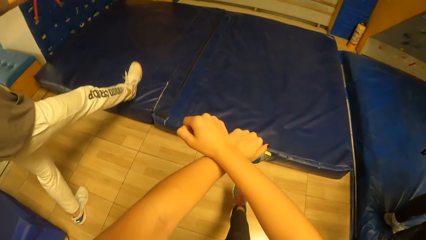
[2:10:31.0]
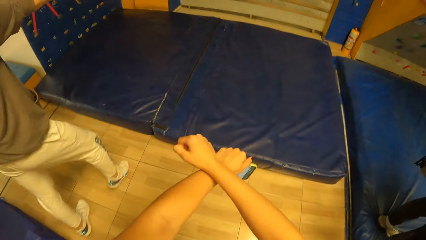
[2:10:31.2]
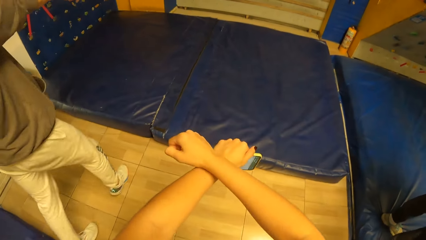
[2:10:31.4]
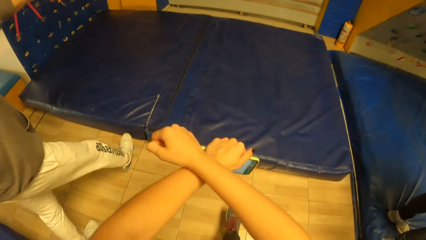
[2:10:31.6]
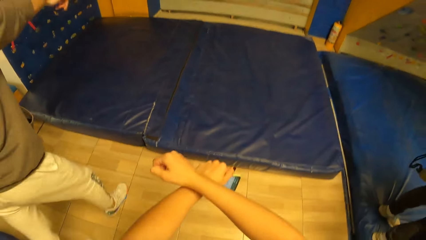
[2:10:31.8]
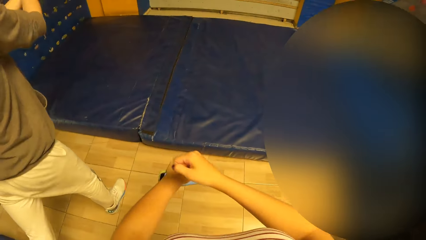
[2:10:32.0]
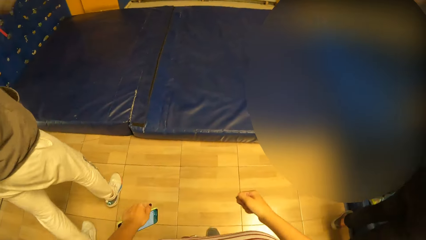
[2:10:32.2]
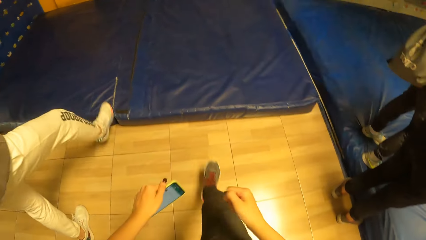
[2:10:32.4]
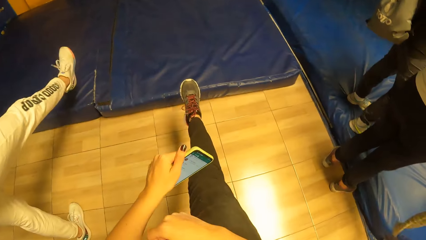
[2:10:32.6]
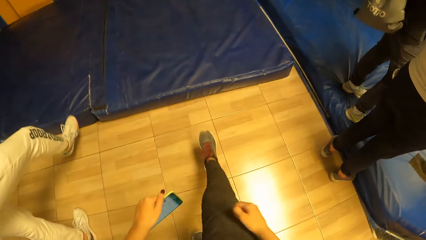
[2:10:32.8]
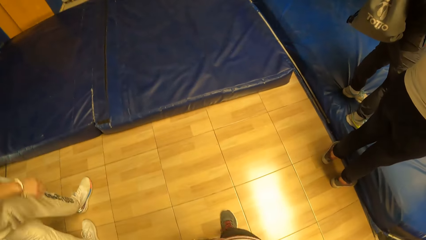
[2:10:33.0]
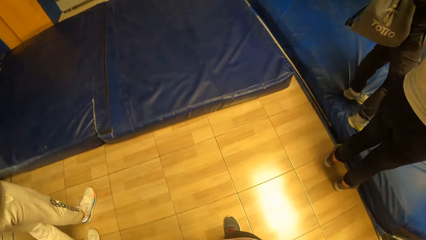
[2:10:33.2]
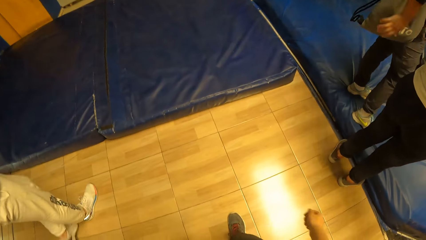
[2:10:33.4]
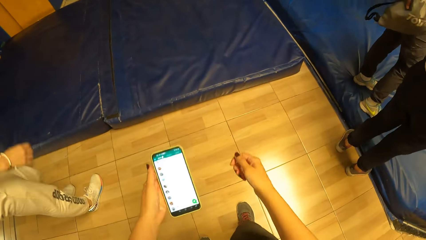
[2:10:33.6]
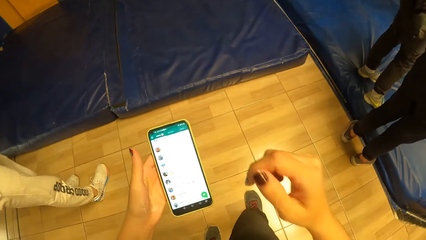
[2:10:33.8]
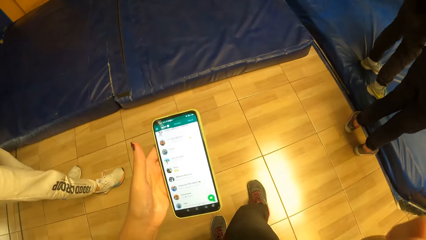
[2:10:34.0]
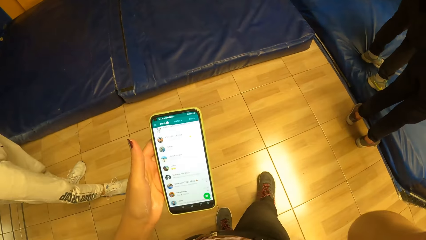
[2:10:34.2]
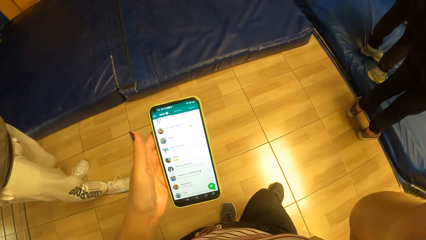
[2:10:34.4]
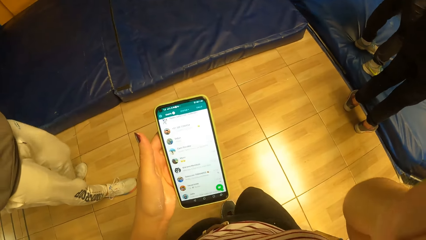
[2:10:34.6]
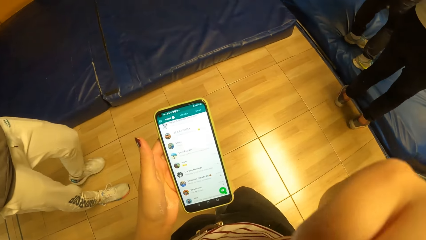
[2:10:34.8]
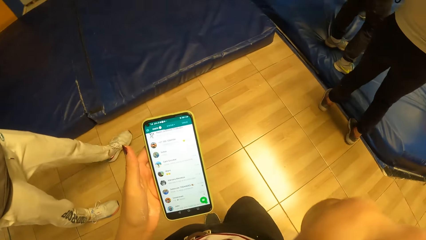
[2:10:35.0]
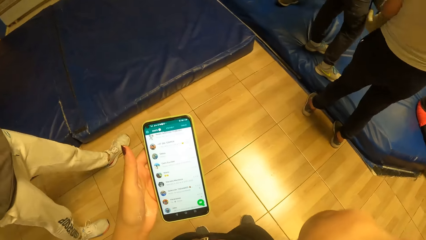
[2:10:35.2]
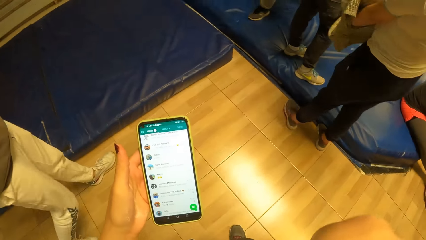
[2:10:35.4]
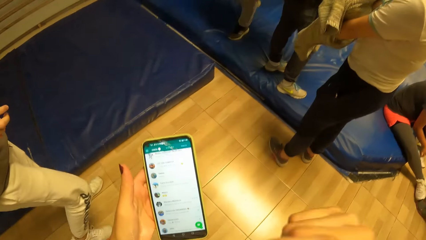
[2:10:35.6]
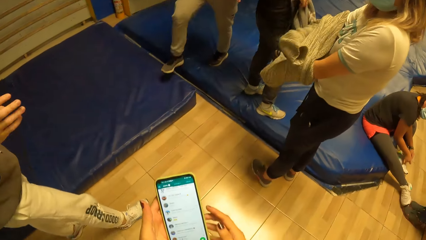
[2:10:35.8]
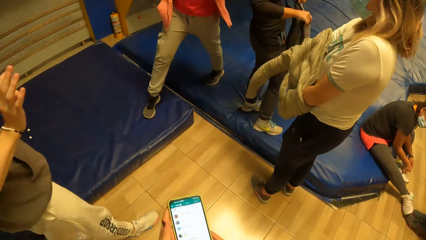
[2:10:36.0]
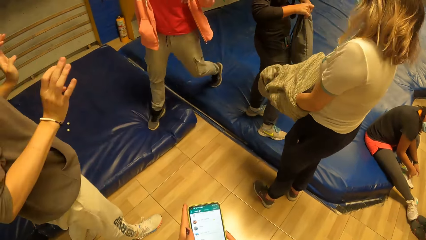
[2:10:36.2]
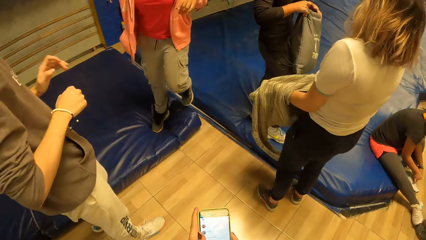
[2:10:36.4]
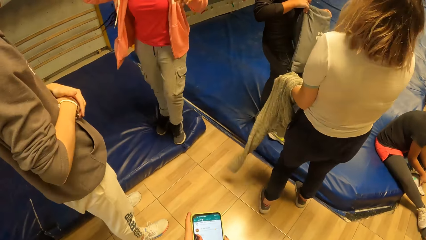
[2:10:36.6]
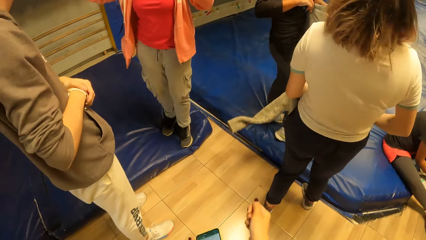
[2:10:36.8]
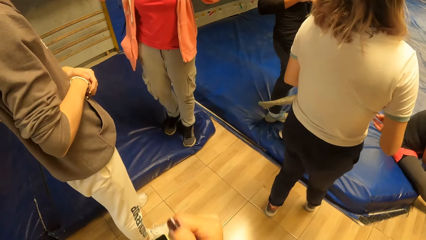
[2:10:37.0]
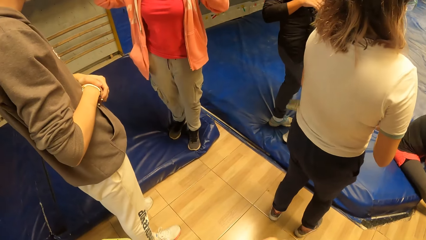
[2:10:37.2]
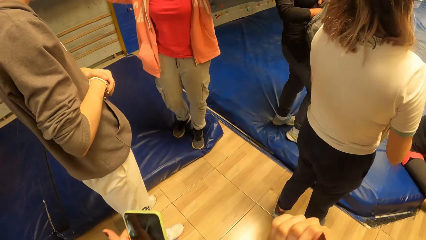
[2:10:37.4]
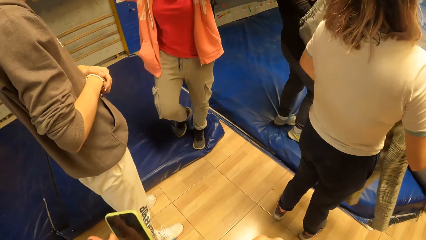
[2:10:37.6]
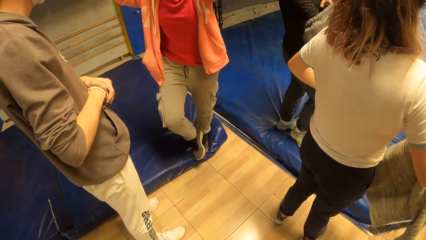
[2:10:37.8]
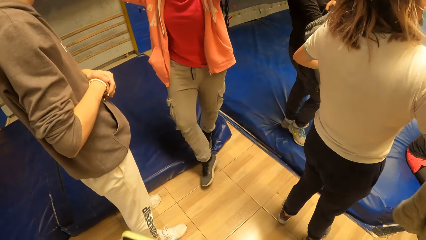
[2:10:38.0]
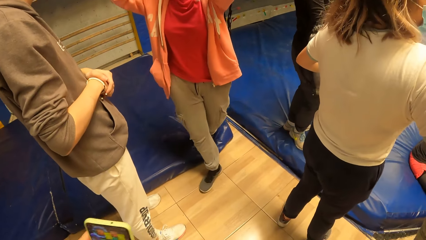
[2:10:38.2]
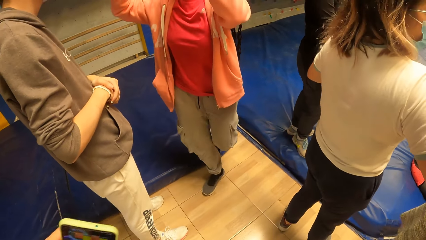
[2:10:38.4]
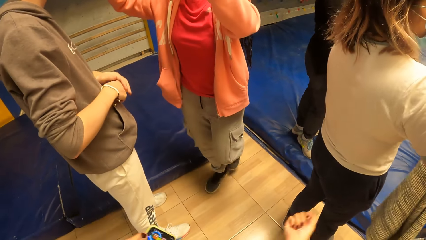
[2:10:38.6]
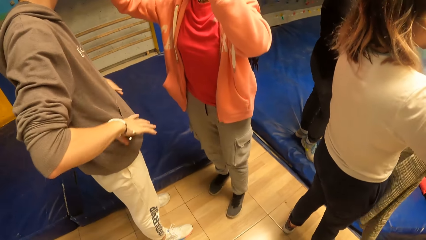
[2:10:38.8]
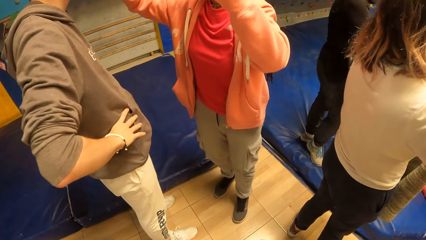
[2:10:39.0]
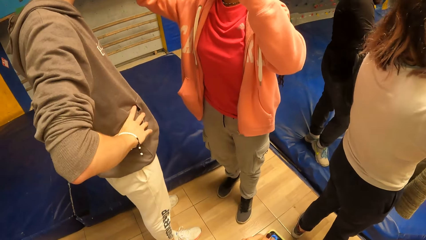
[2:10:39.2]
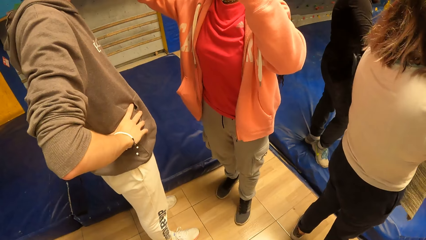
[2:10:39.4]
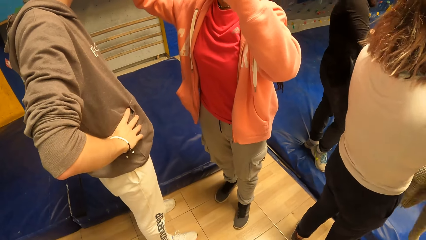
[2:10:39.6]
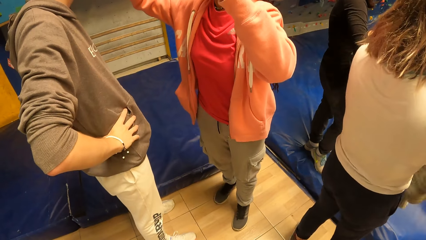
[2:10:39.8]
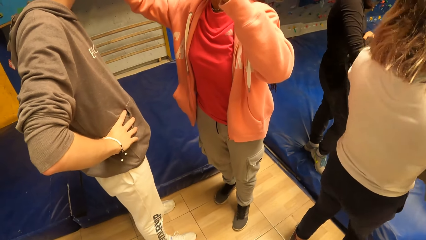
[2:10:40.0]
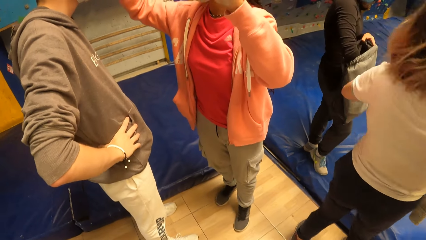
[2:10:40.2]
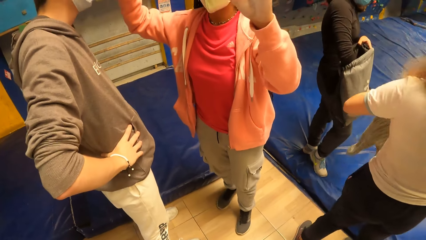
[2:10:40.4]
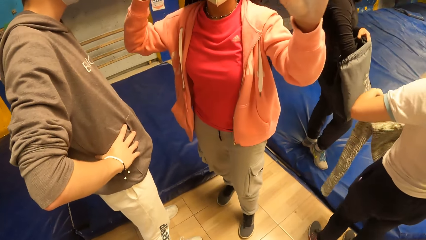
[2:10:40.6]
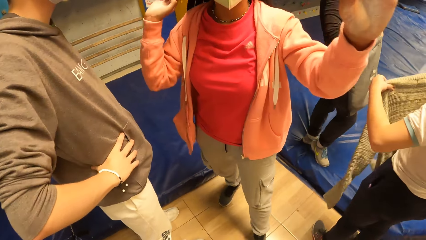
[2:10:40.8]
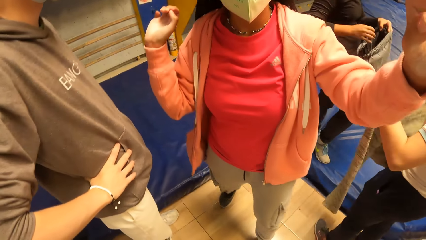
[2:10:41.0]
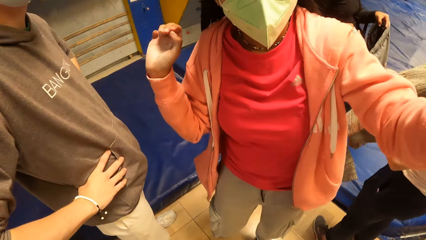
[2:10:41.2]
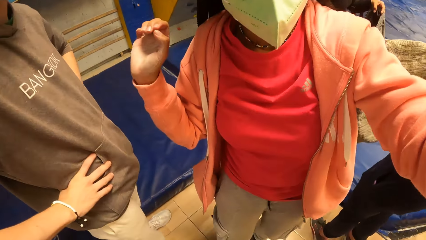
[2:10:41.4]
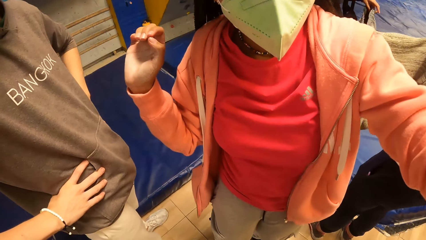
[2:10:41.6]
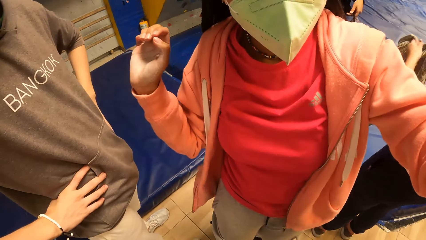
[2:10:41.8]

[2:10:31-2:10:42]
The camera wearer looks at the phone. She touches her face with her right hand. A woman turns a cardigan with both hands. A lady steps forward. Another woman converses with the man.
